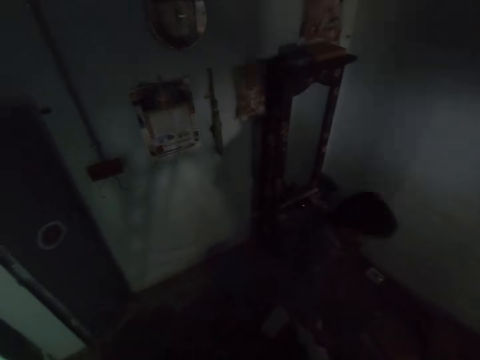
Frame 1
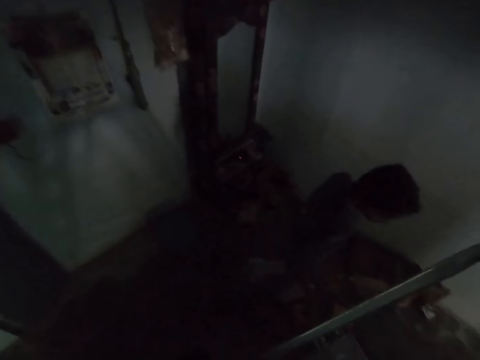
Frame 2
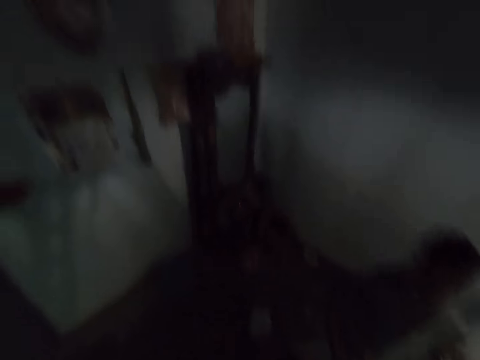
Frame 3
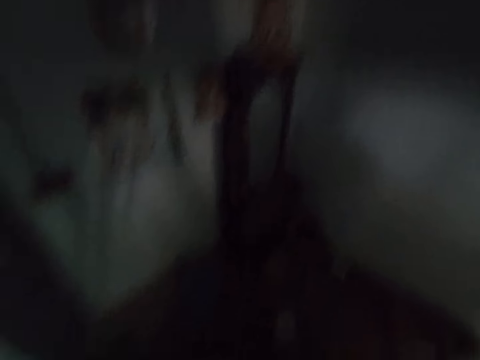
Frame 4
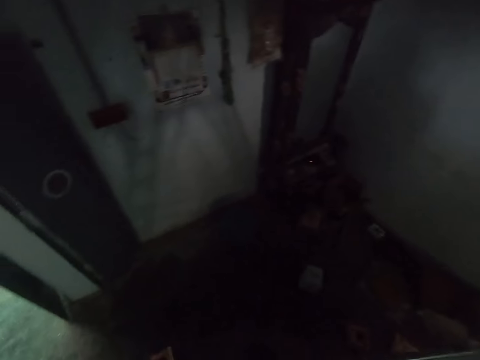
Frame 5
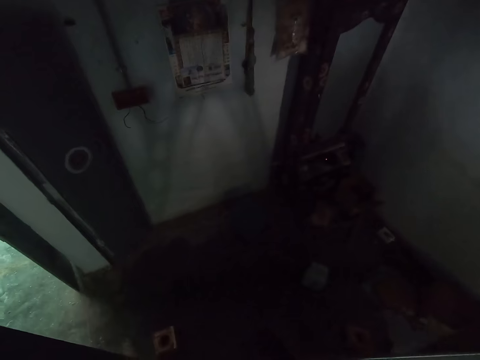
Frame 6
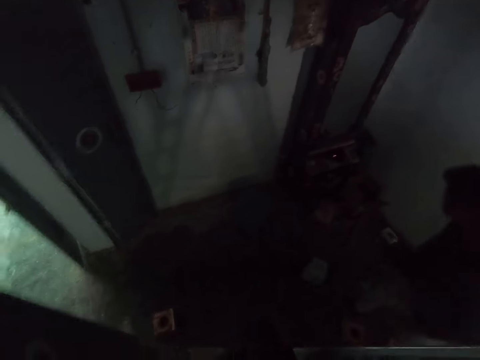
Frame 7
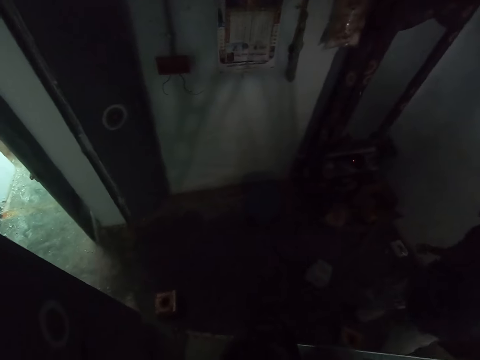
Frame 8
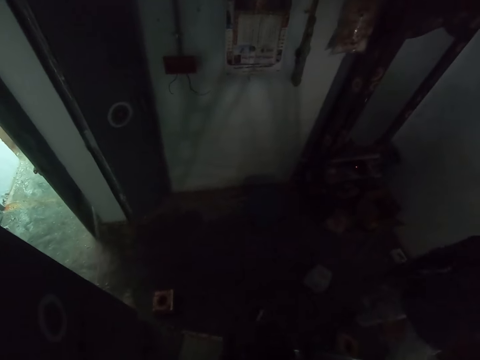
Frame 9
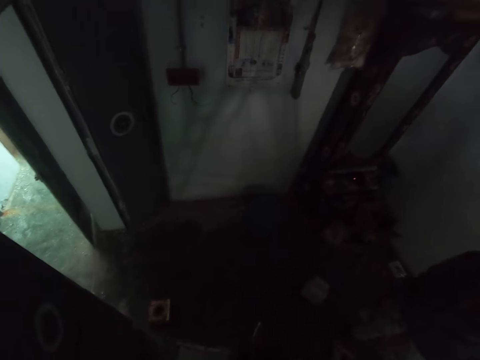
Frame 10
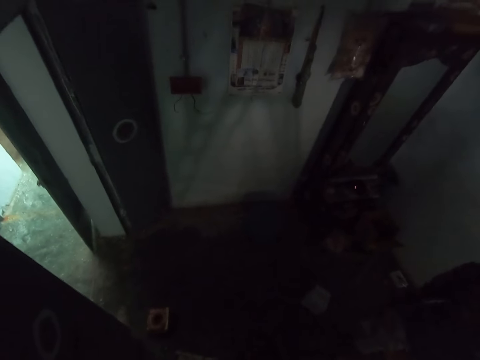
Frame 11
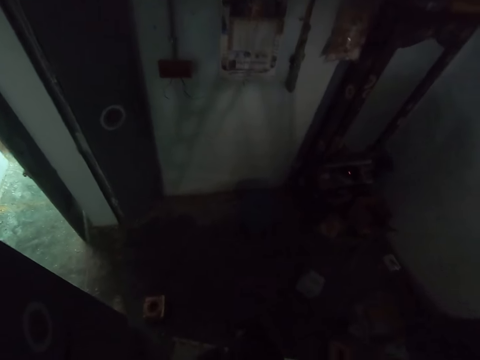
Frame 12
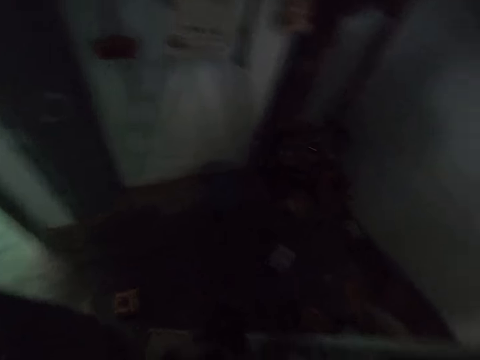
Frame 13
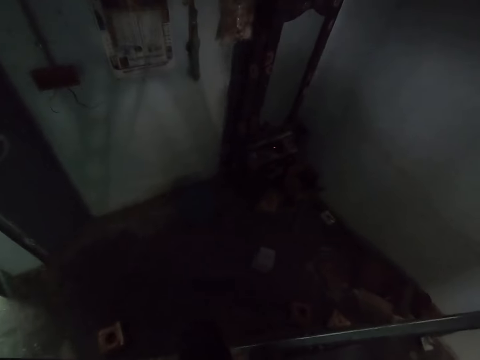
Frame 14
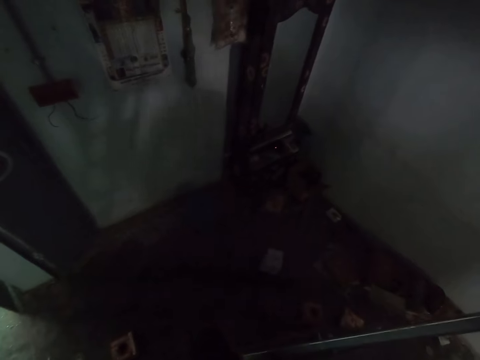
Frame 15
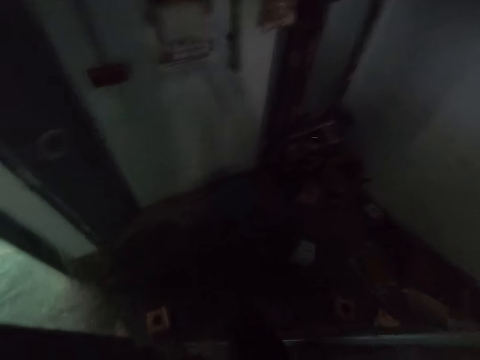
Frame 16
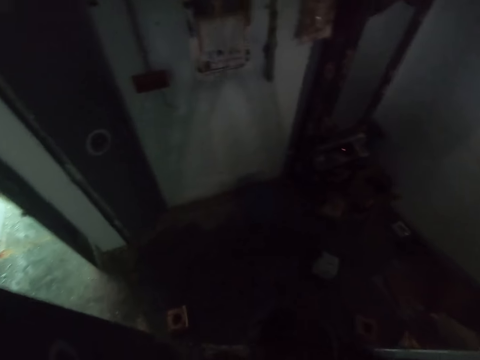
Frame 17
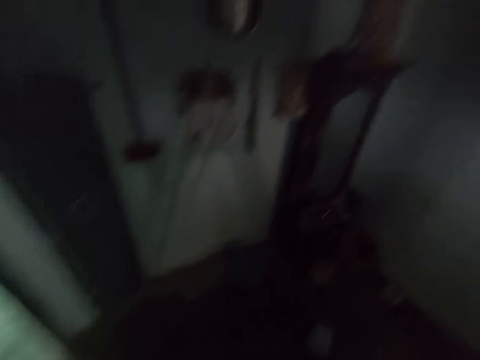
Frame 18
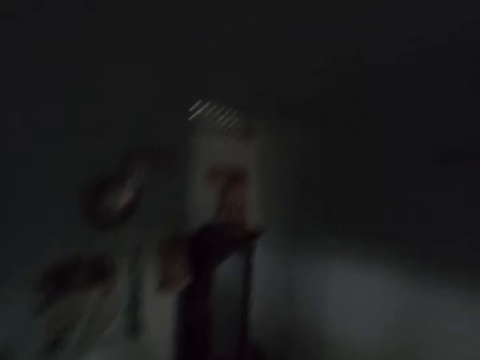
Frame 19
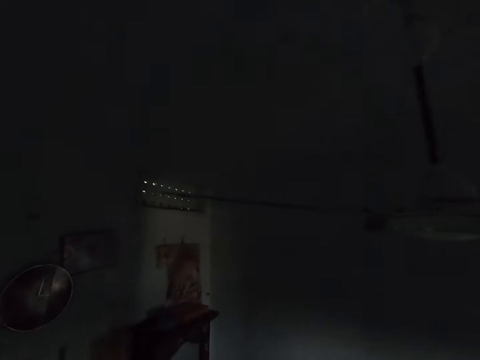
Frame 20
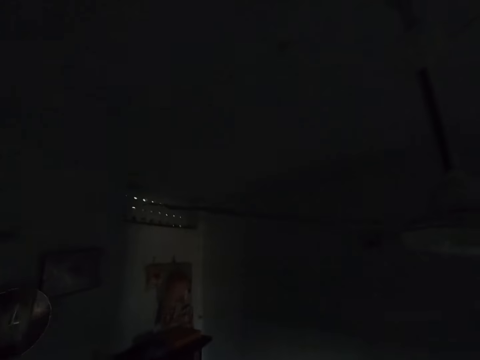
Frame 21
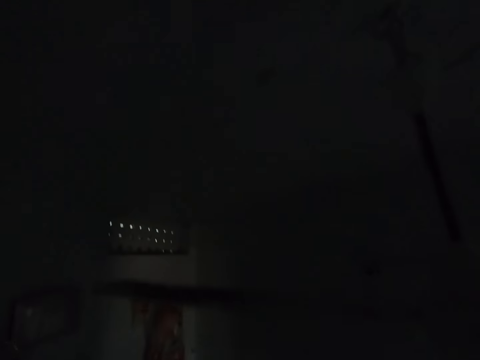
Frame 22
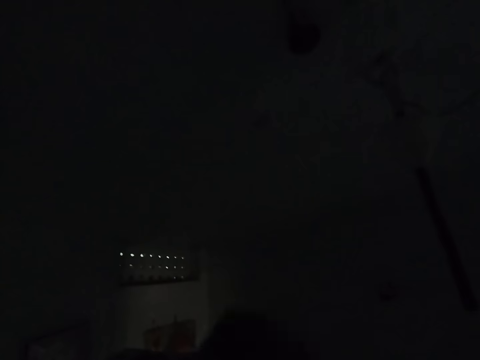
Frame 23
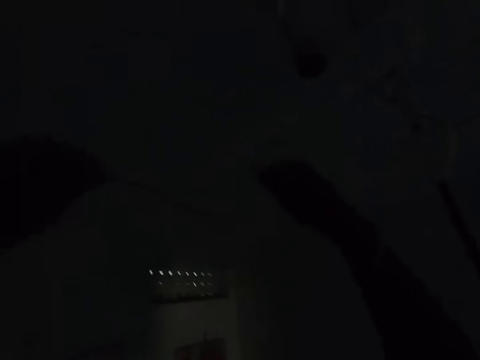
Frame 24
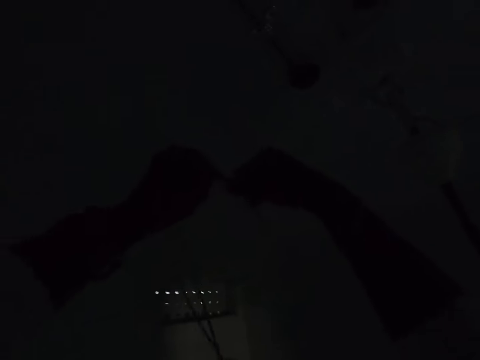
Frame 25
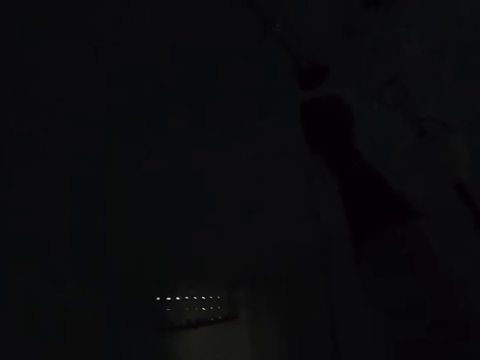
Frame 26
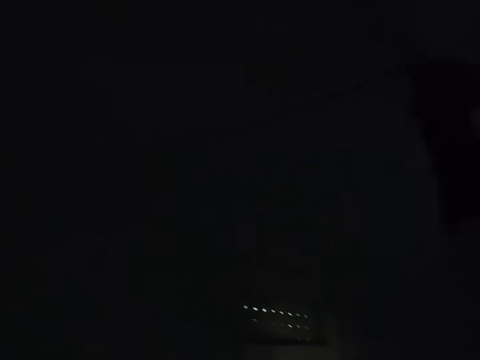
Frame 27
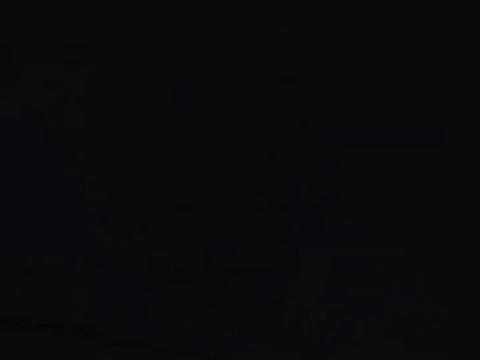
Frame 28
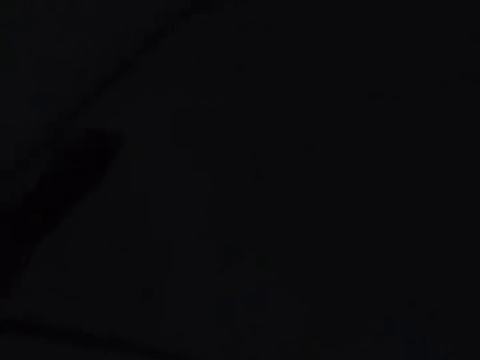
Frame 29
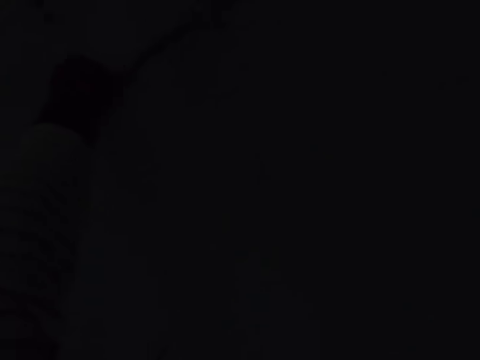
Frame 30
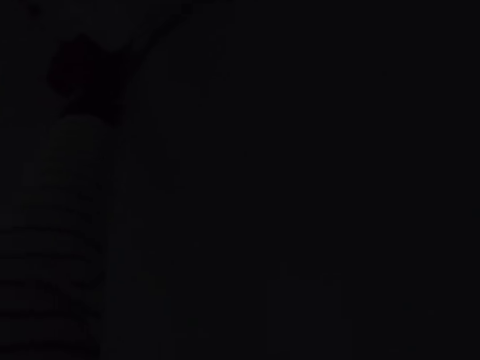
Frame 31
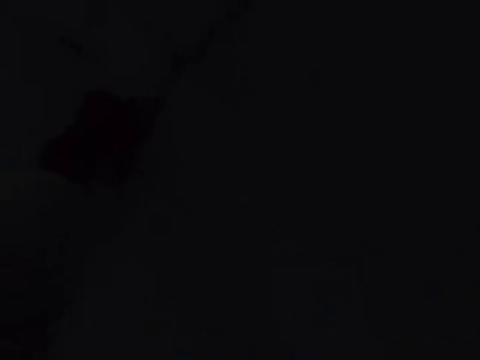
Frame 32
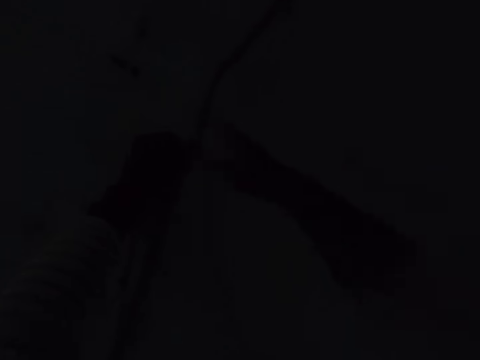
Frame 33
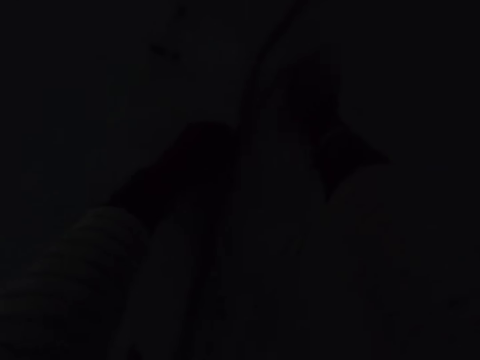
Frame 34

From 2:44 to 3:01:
The camera wearer talks to a man. They look around the room. They fix the bulb holder wire. They put the cables on the wall.

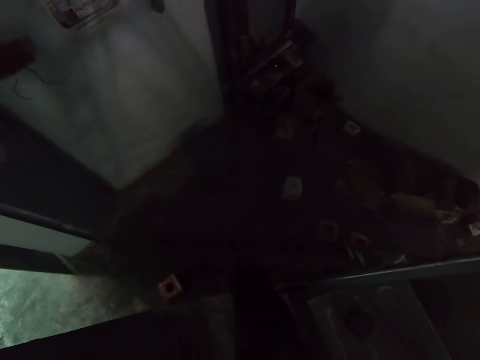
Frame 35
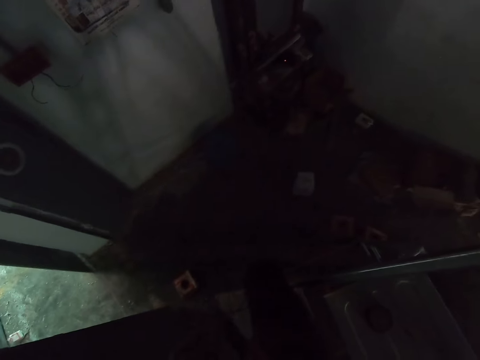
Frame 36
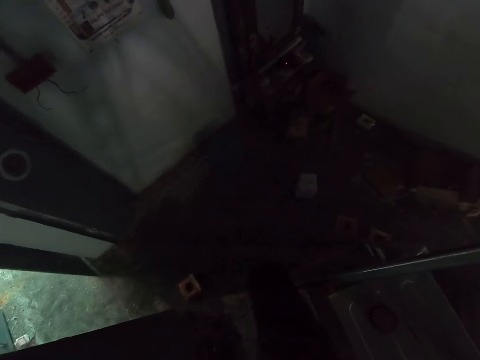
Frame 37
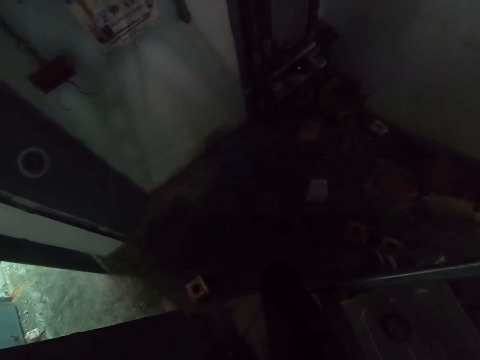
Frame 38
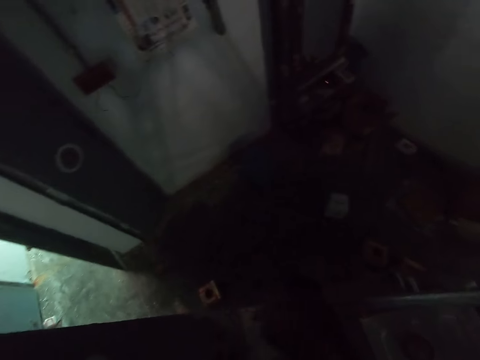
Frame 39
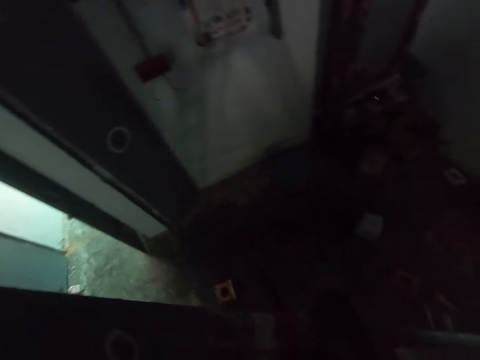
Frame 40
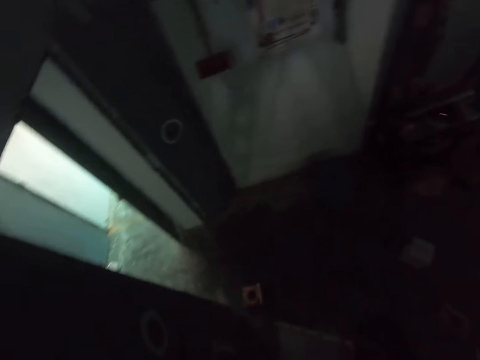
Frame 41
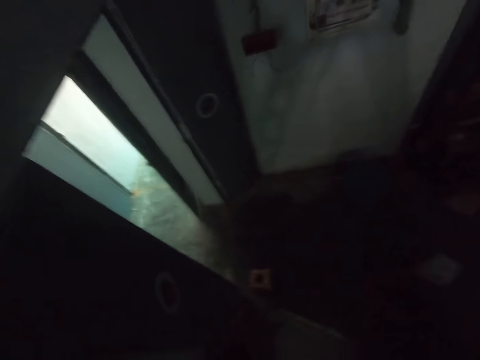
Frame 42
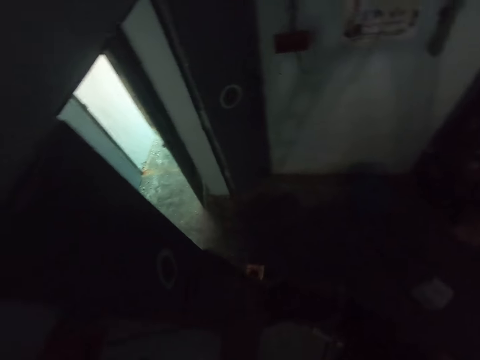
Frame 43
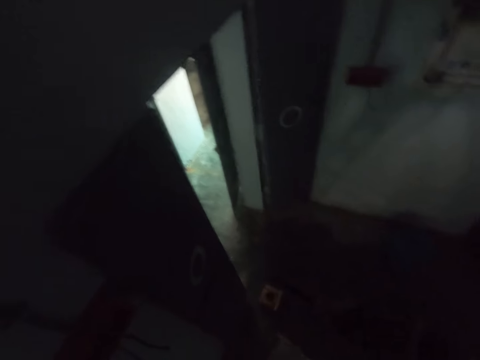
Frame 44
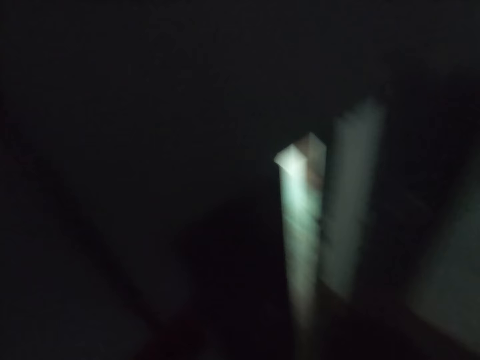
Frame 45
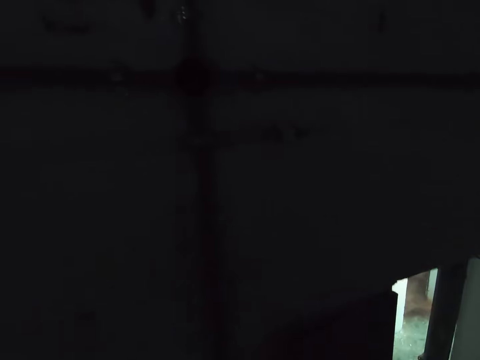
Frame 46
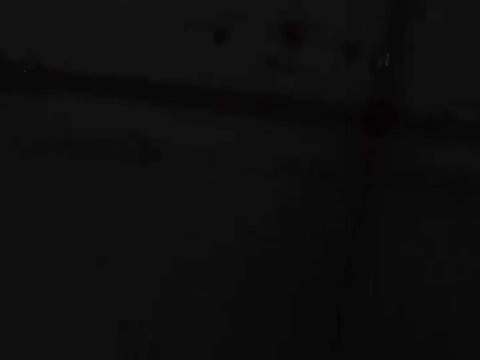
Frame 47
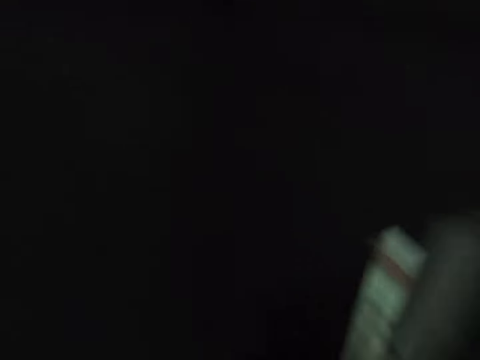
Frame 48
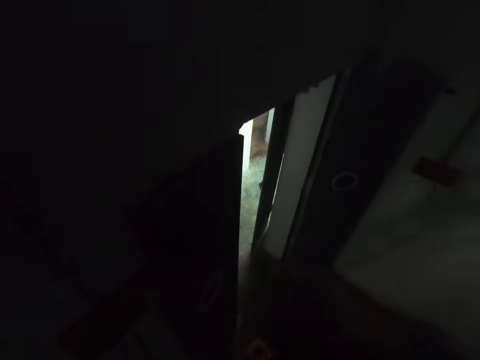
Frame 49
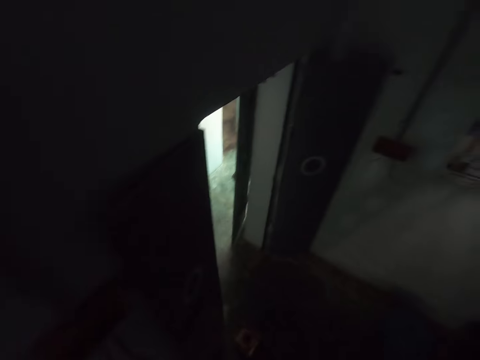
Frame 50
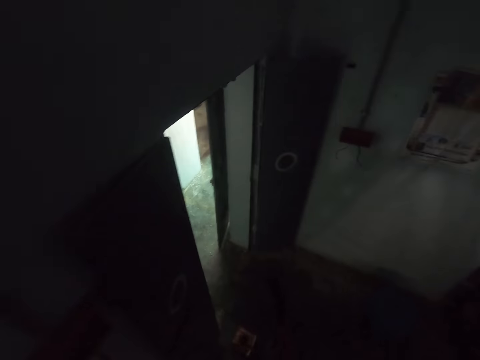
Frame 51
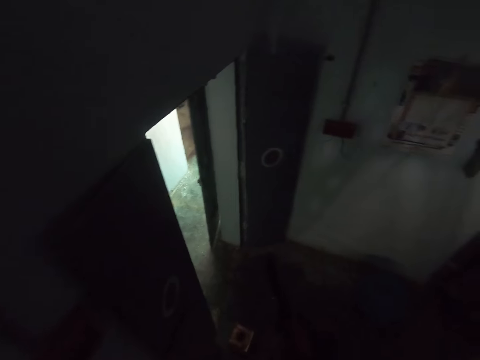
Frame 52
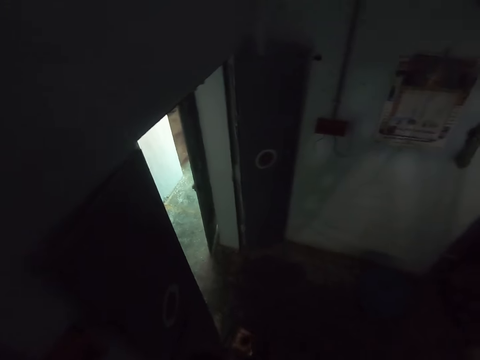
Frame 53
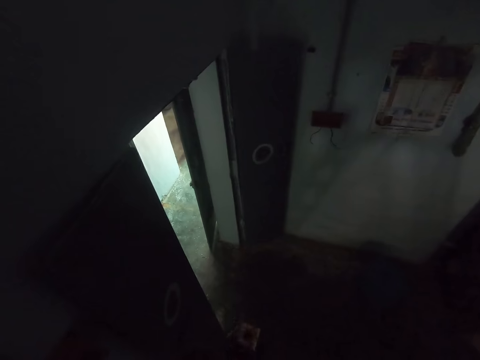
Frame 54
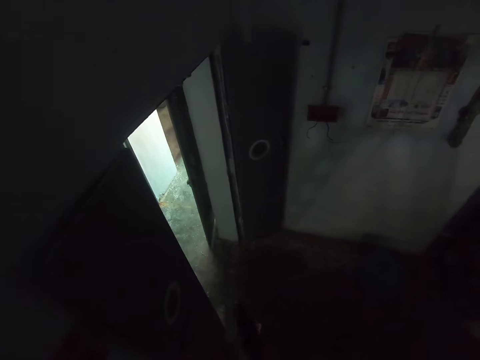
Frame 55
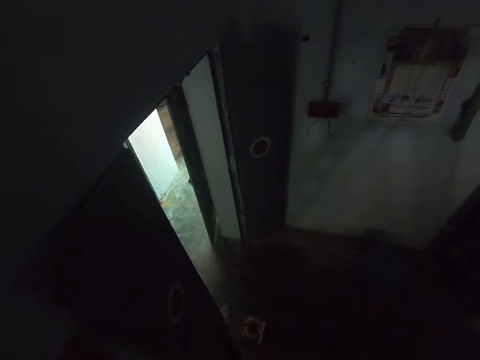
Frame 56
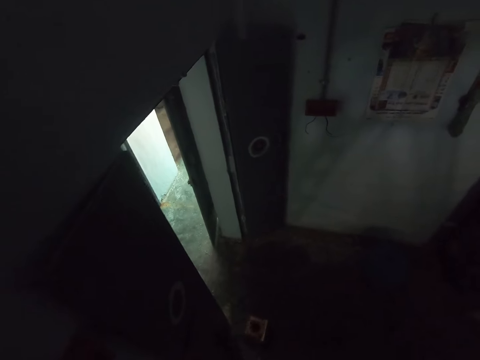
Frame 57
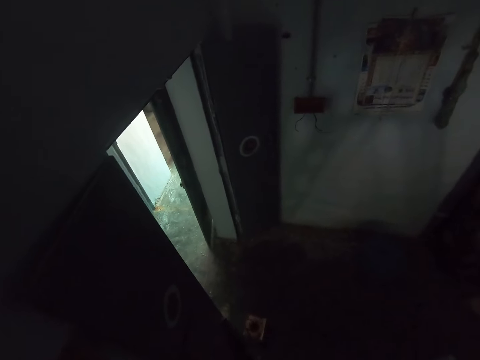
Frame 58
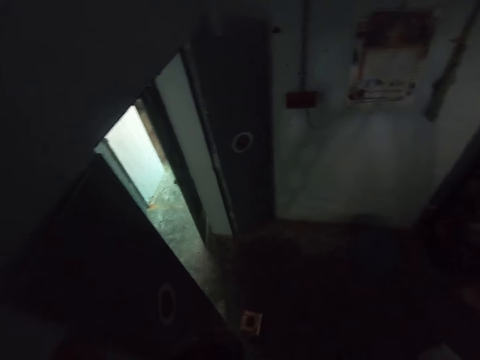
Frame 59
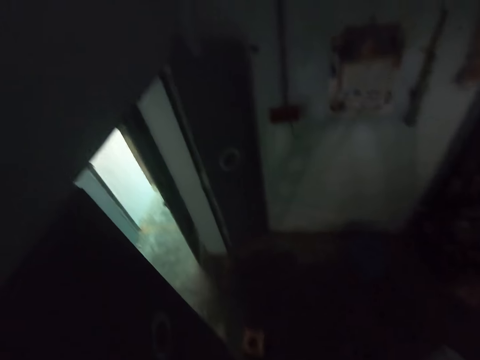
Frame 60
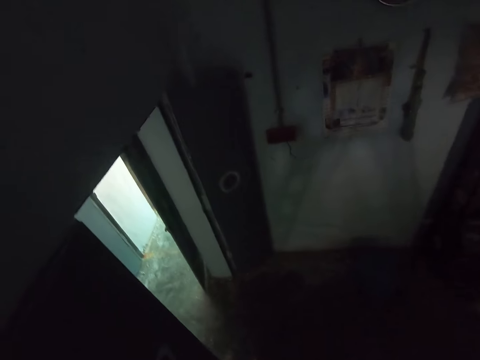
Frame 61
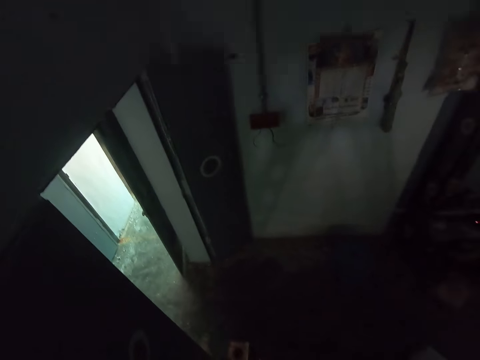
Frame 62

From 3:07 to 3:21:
The camera wearer rolls the cables.
